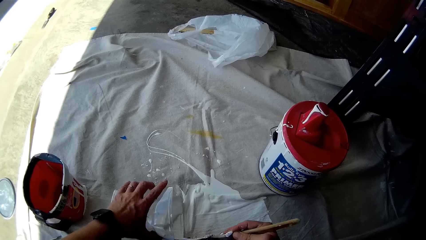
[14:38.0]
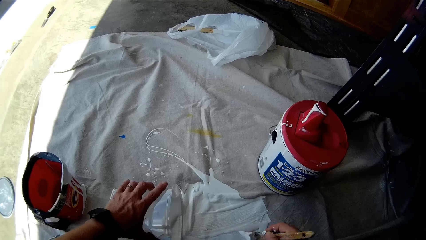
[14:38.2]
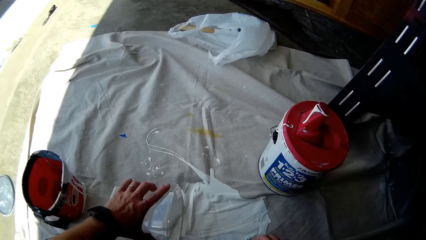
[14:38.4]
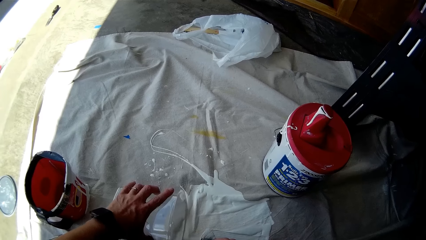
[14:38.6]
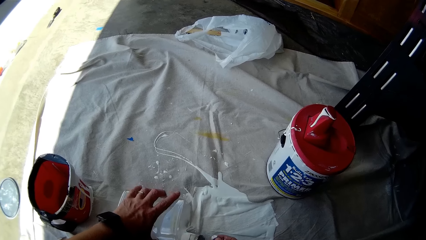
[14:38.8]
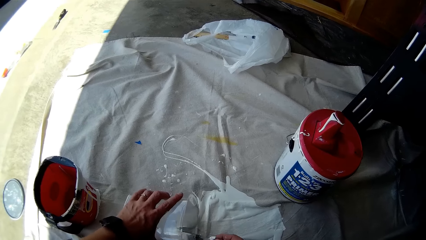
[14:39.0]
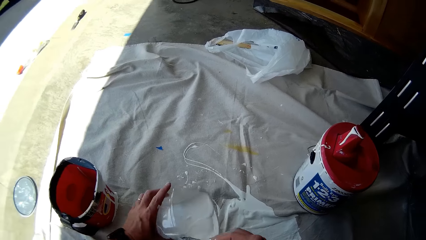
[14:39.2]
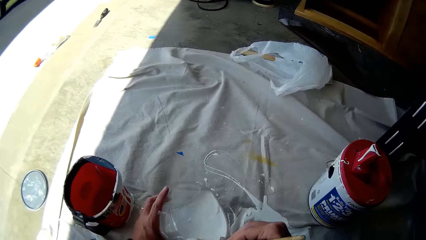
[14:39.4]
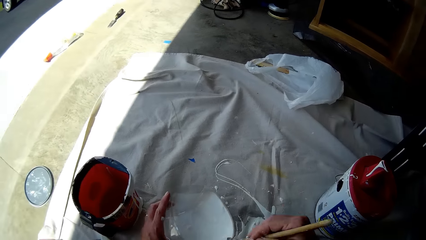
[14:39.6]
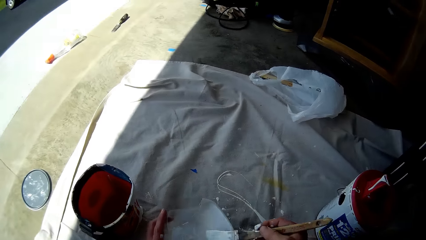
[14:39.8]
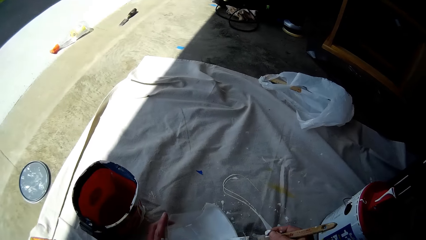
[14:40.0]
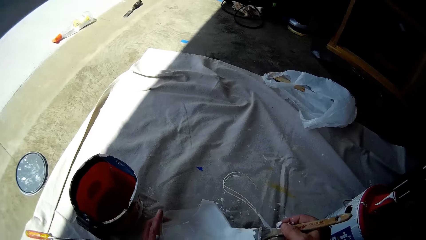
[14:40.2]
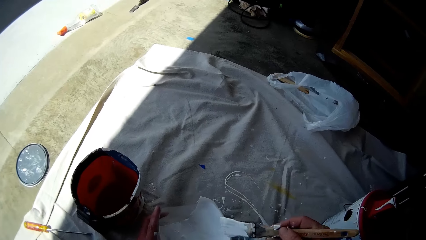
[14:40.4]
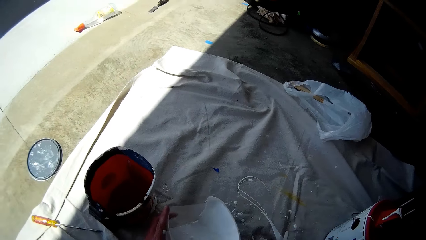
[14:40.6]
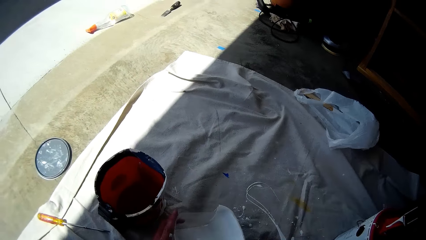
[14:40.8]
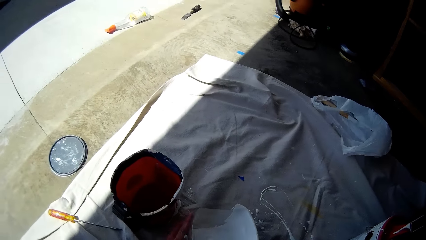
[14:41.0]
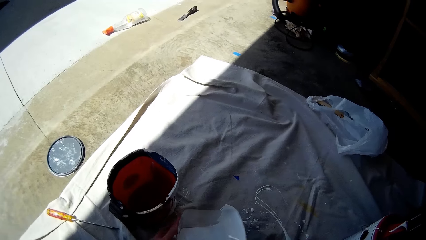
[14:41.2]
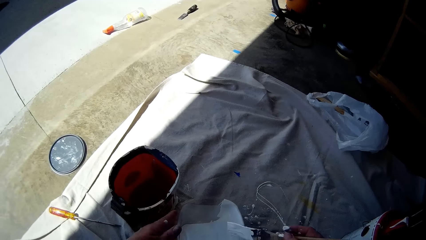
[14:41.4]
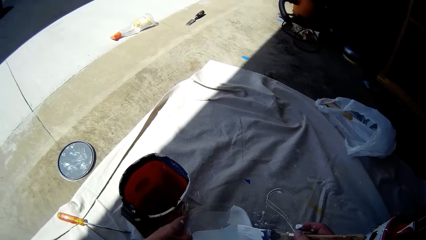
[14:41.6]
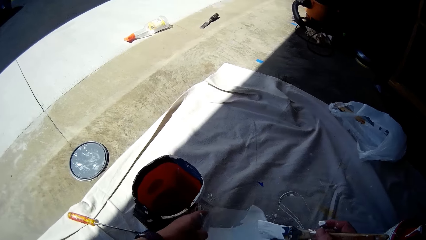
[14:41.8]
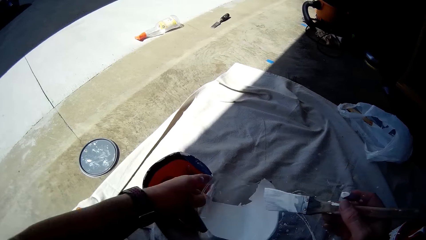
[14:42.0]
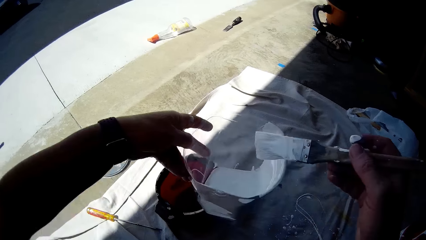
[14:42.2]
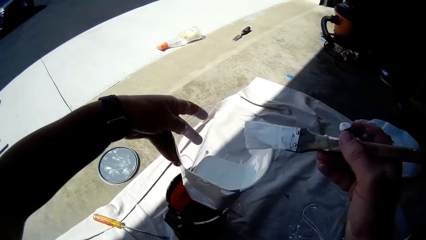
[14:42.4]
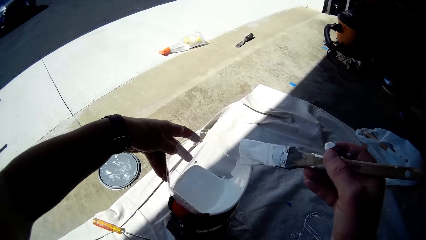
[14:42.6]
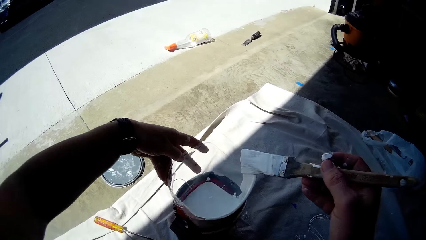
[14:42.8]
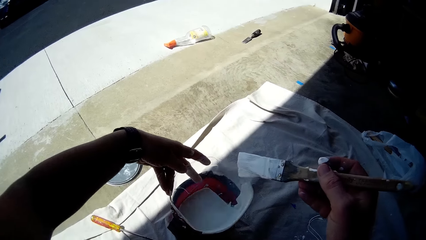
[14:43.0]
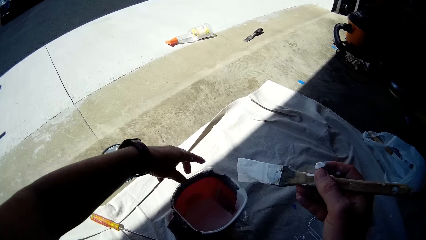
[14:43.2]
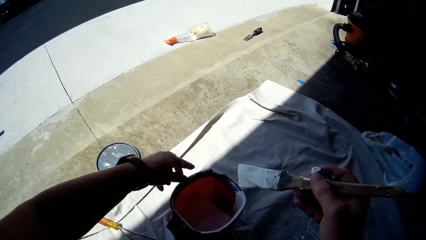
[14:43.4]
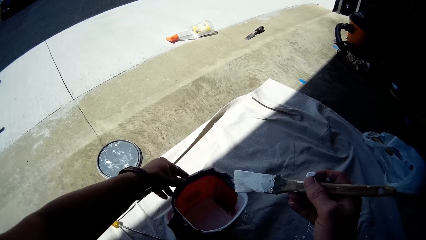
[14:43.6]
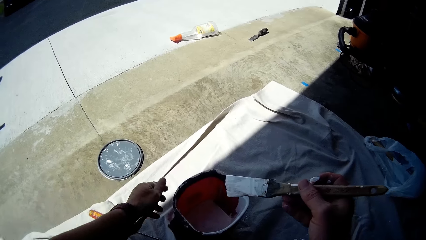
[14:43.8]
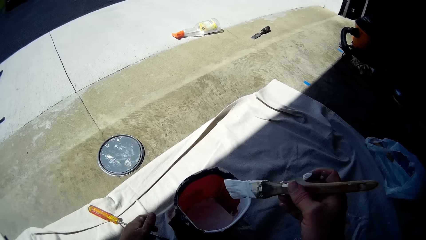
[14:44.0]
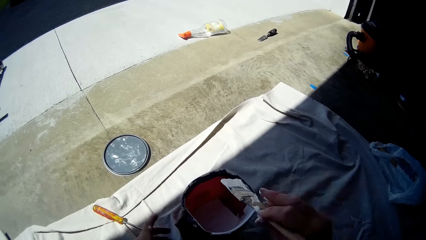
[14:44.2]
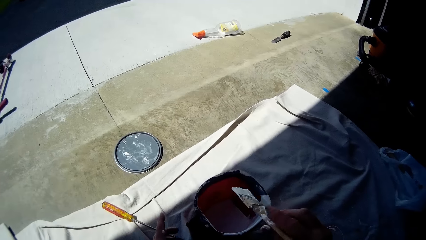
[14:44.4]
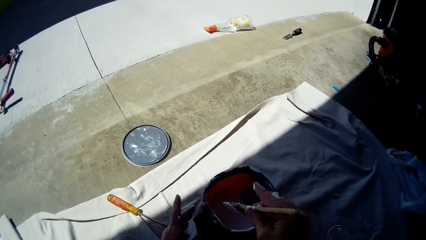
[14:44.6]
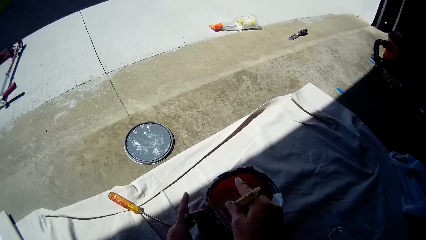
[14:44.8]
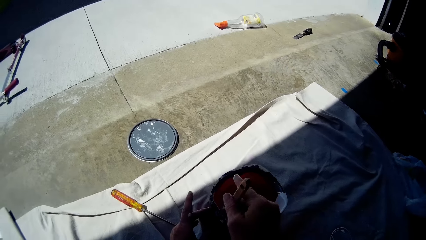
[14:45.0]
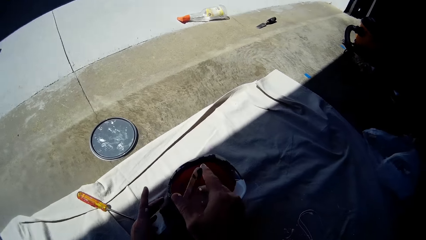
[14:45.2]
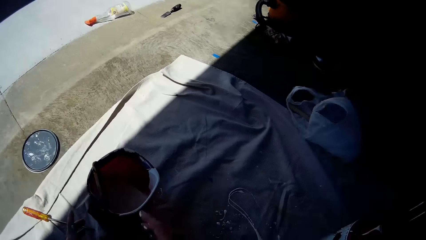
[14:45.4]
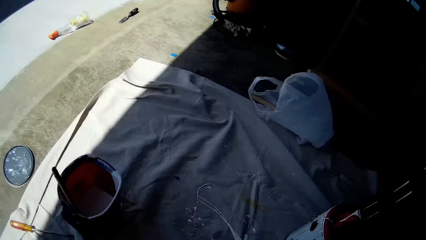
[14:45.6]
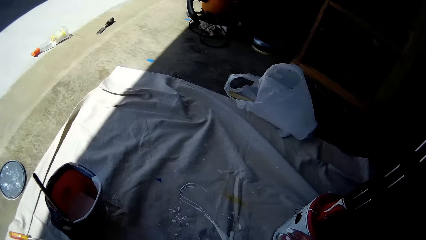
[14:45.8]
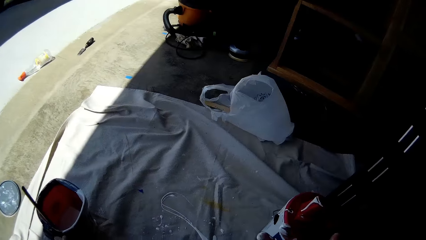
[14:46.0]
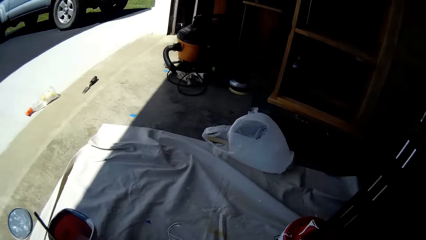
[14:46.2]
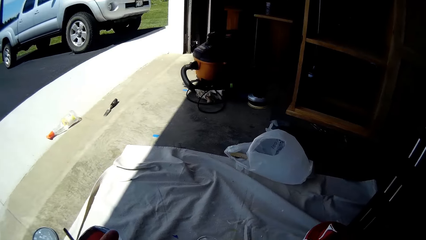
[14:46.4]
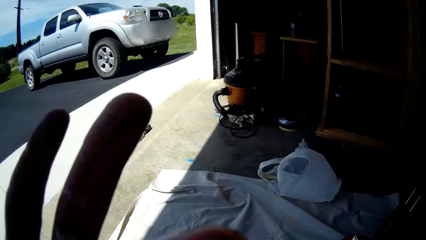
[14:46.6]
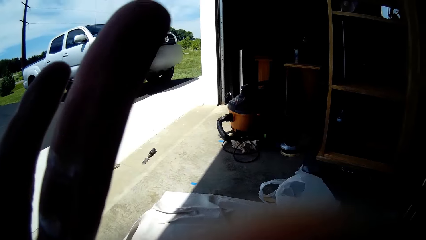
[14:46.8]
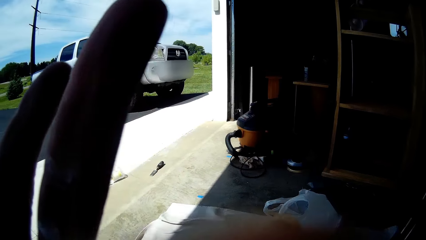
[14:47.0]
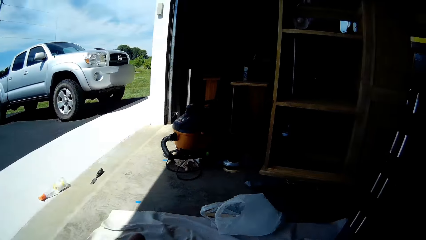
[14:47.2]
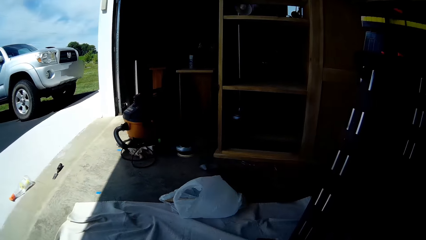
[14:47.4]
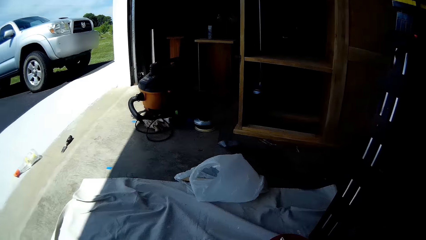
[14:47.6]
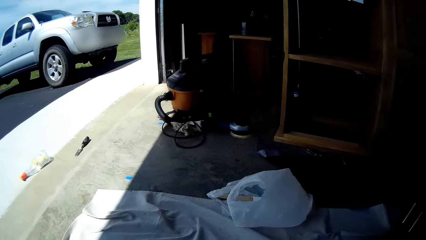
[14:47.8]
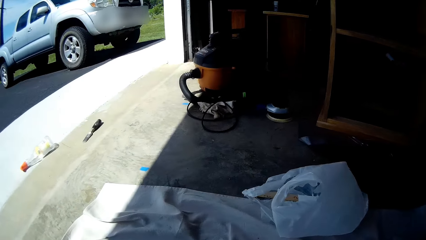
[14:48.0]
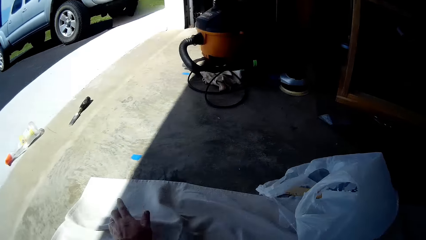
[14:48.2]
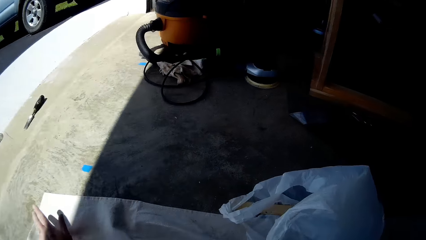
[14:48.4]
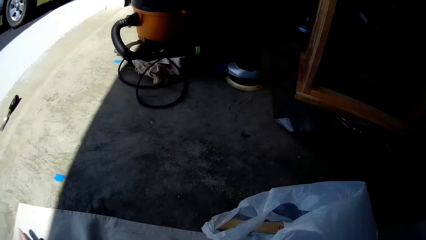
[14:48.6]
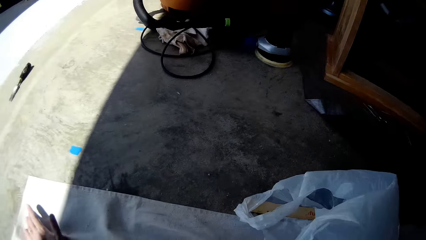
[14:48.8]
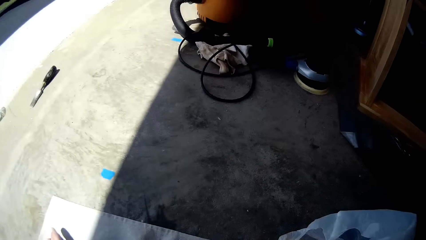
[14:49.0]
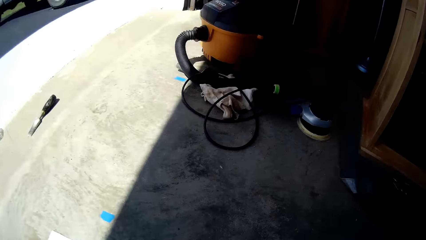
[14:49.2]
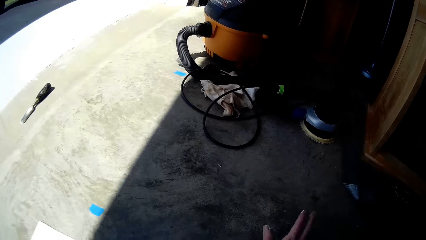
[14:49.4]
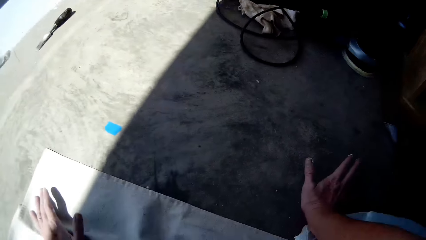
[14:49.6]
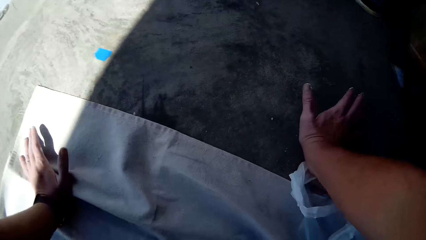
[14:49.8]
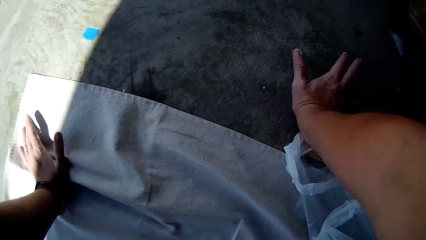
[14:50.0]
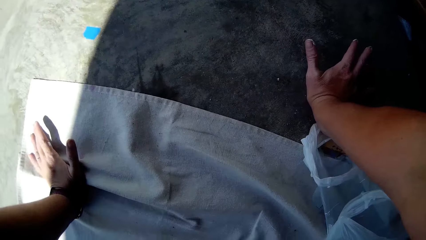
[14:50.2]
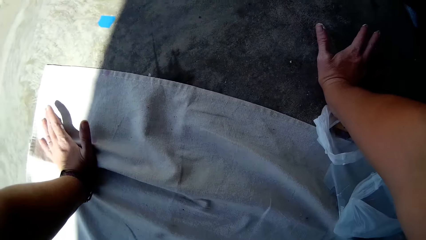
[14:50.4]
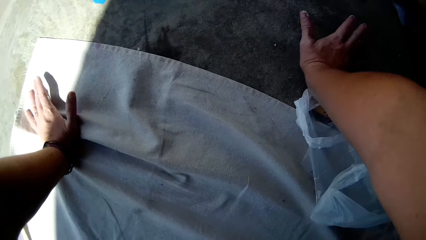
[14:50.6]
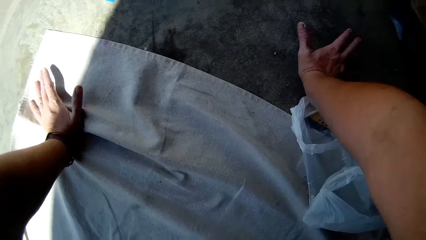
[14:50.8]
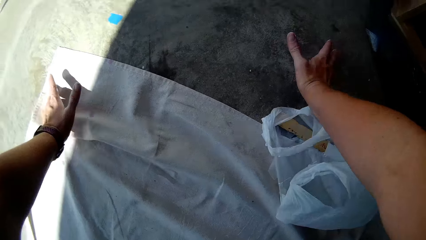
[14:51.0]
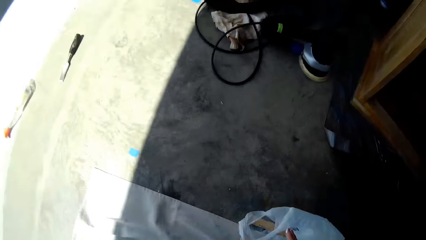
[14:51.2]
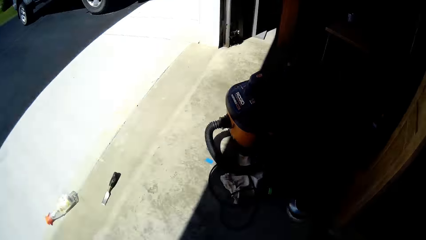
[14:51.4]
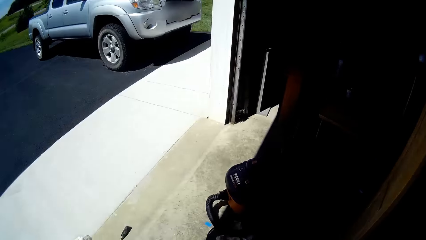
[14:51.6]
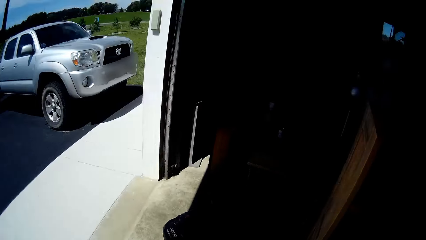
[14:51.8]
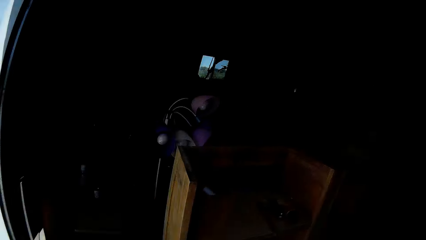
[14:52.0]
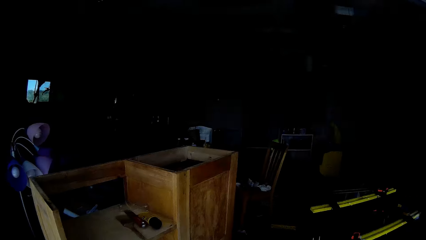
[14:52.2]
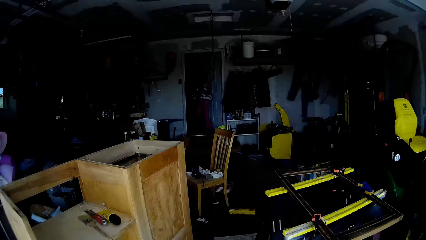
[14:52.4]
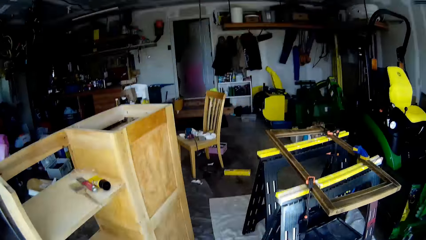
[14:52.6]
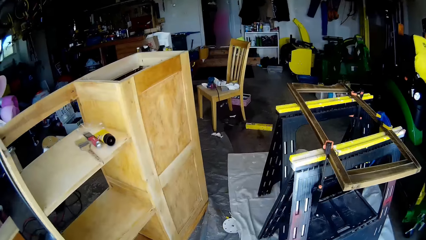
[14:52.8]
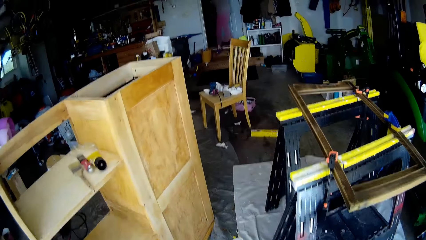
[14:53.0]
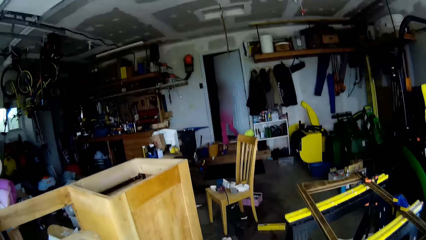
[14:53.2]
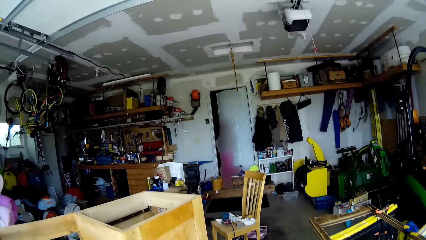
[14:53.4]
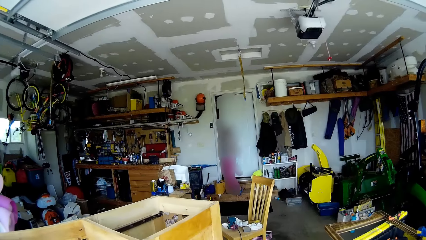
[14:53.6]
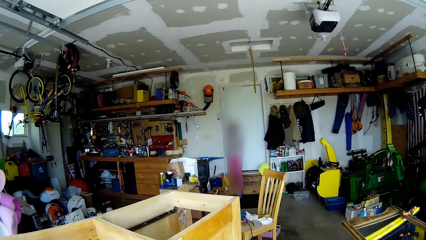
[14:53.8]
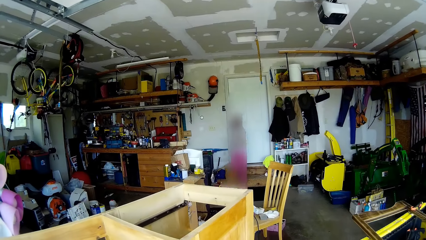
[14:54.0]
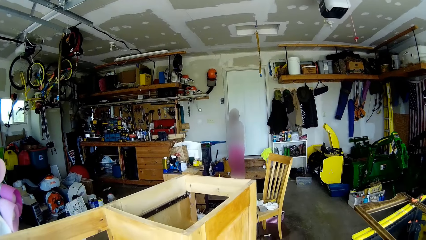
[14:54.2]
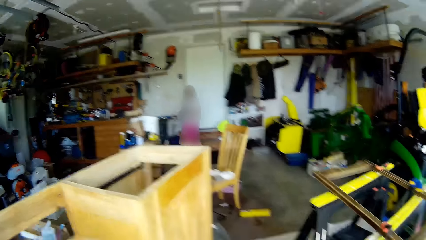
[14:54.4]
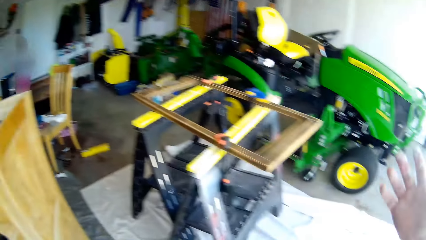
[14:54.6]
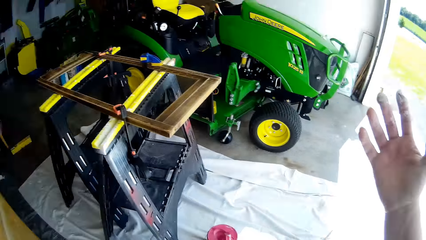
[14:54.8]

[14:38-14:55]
The camera wearer scoops paint towards the container. She rubs the paintbrush on the edge of the container. She scoops paint towards the container. She rubs the paintbrush on the edge of the container. She places the container in an upright position. She rubs the paintbrush on the edge of the container. She lifts up the transparent paint container from the cloth with her right hand. She drops the transparent paint container into the container with her right hand. She drops the paintbrush into the transparent paint container with her right hand. She raises her hand. She drops her hand. She places her hand on the floor. She stands up from the cloth. She removes her hands from the floor. A girl interacts with the camera wearer. The girl closes a door with her right hand.
